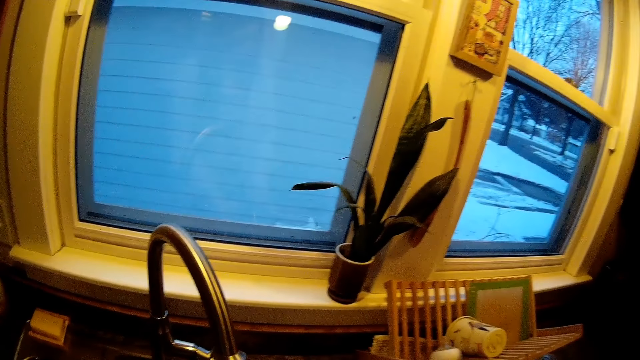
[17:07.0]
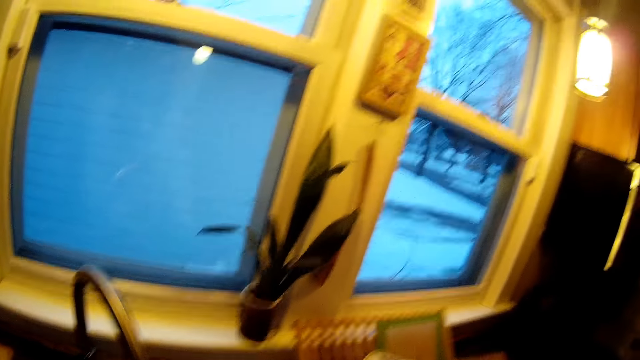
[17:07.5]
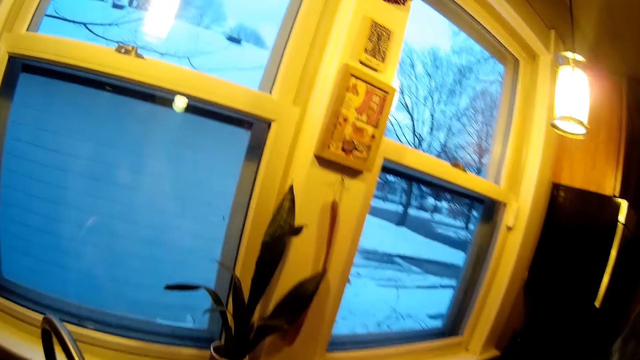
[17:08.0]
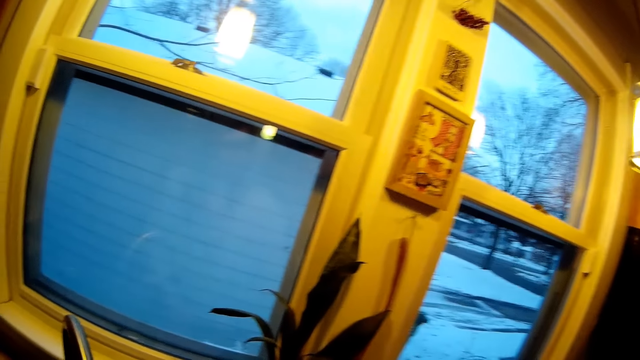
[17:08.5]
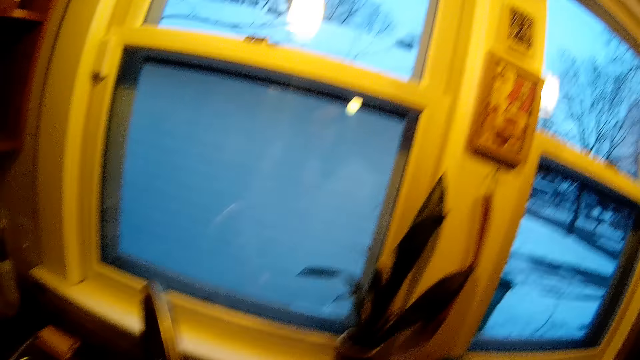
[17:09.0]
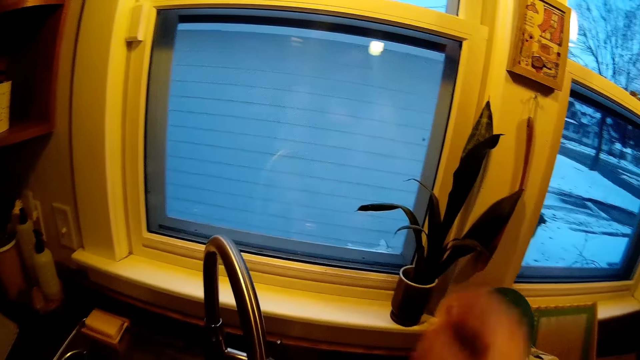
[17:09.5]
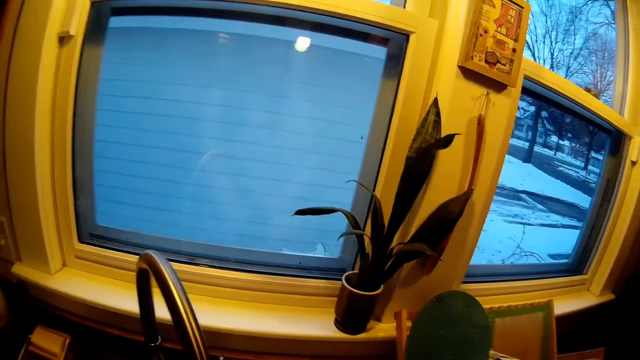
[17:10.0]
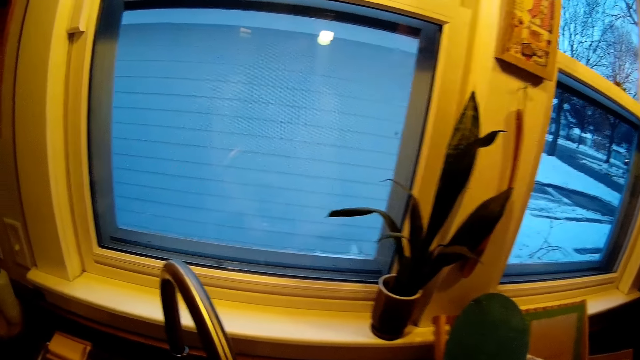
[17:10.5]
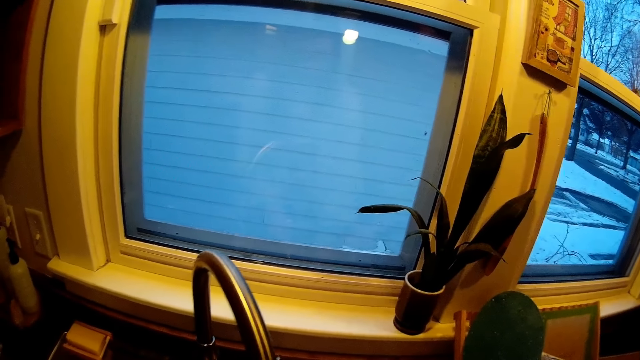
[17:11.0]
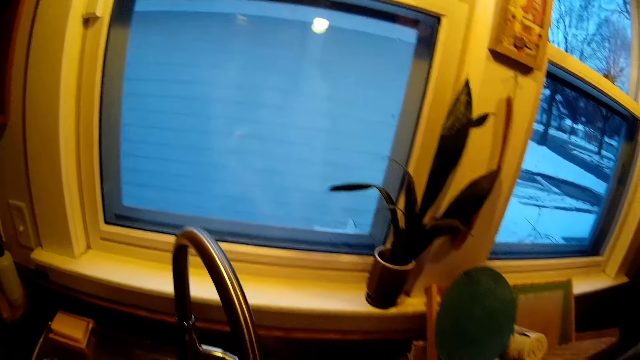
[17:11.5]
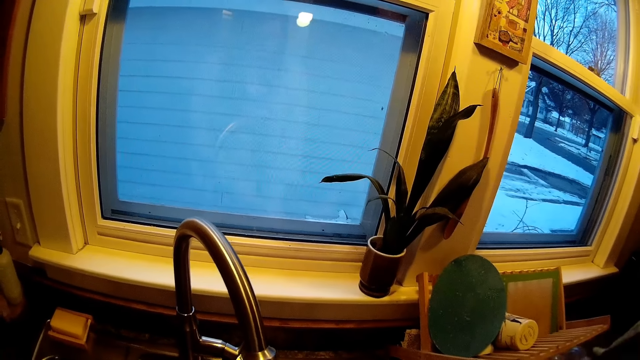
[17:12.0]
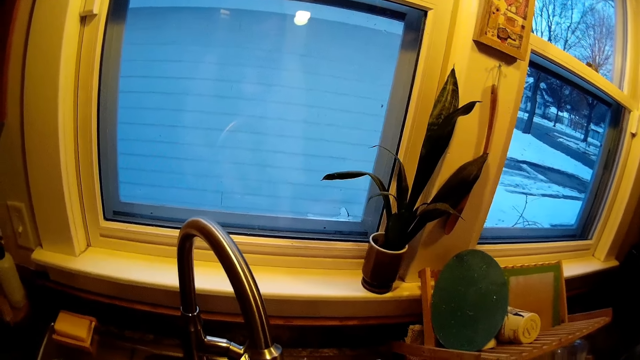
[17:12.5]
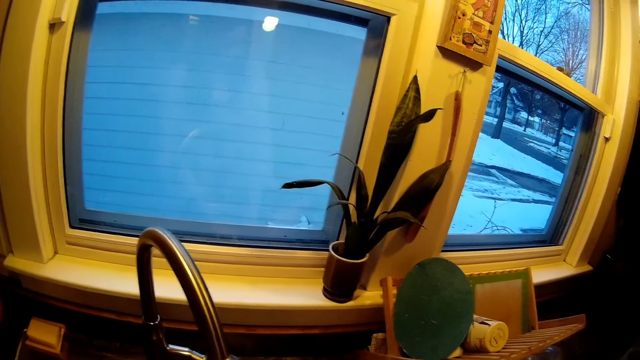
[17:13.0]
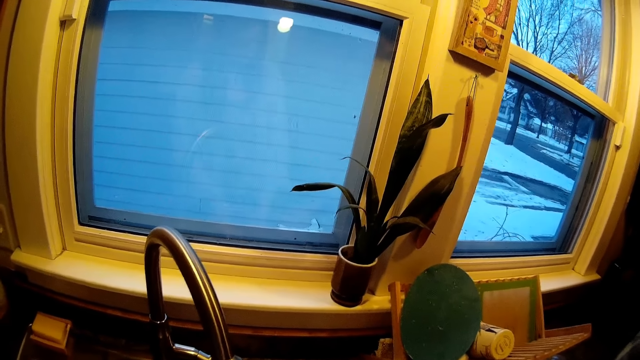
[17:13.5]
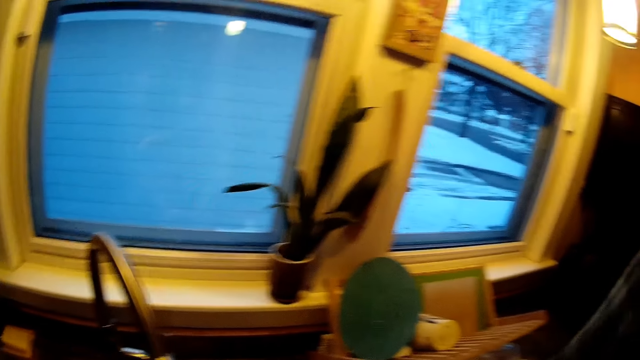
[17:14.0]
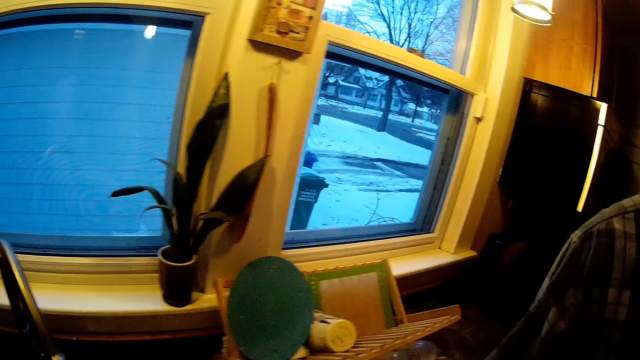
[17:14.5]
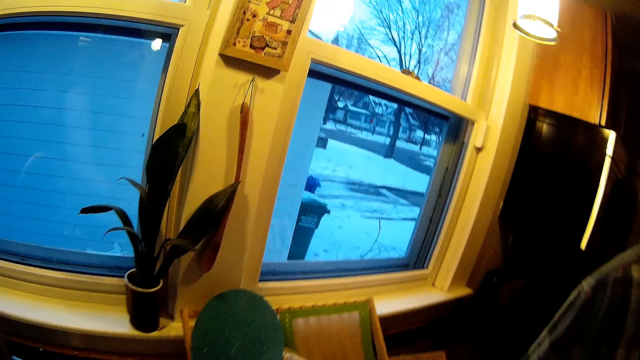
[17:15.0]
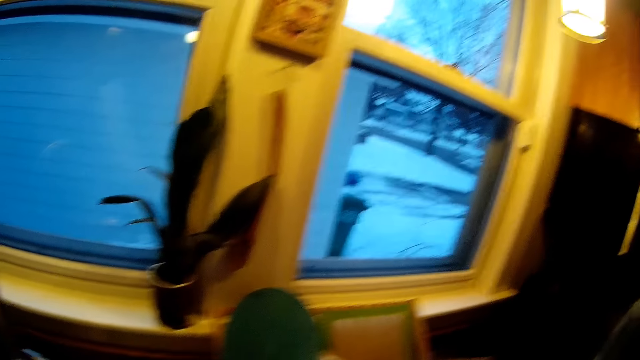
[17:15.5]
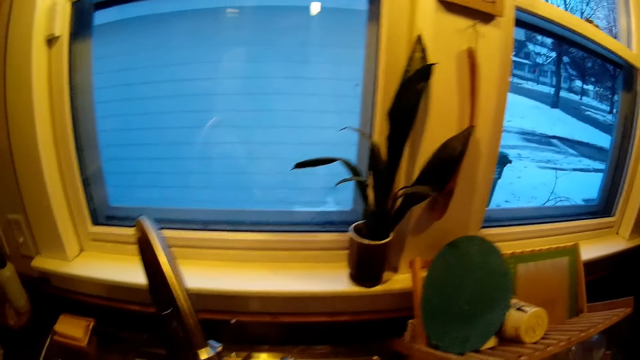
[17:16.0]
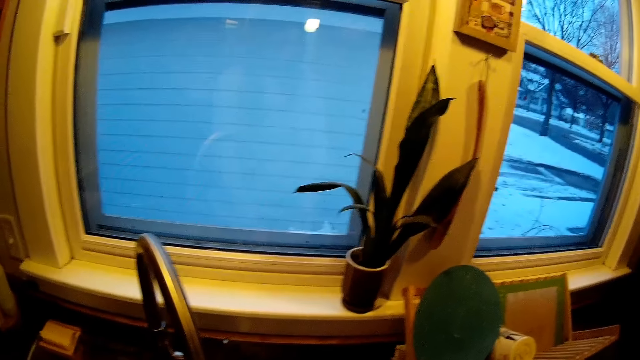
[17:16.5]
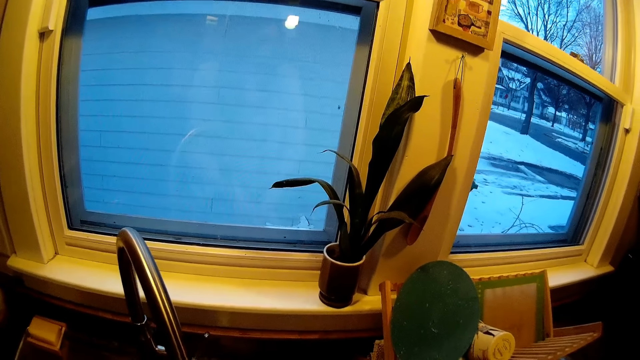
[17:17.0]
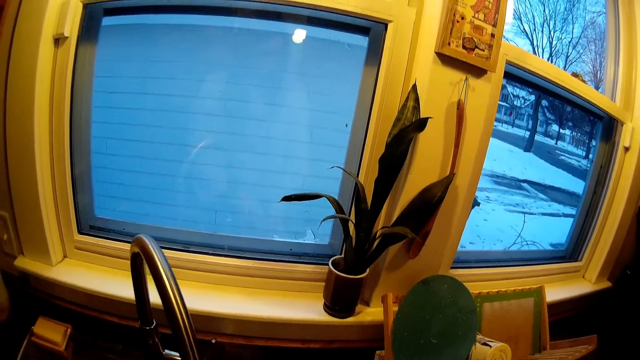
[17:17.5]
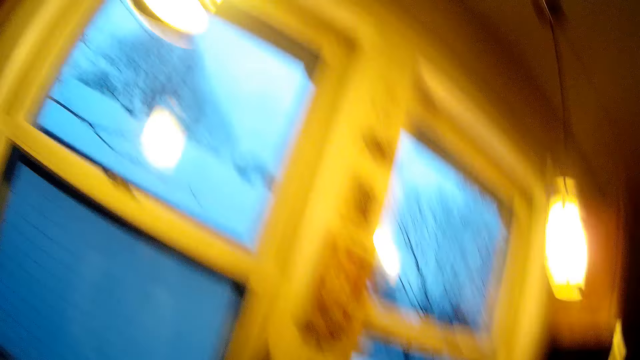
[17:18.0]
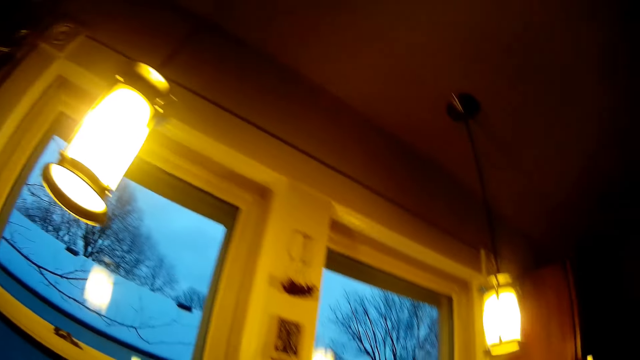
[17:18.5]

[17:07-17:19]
The camera wearer drops a cutting board or plate on a kitchen rack with her right hand.

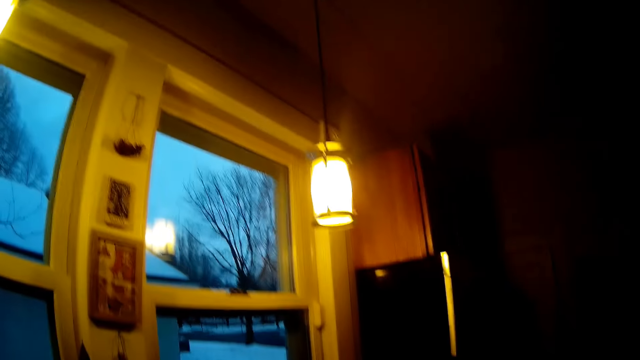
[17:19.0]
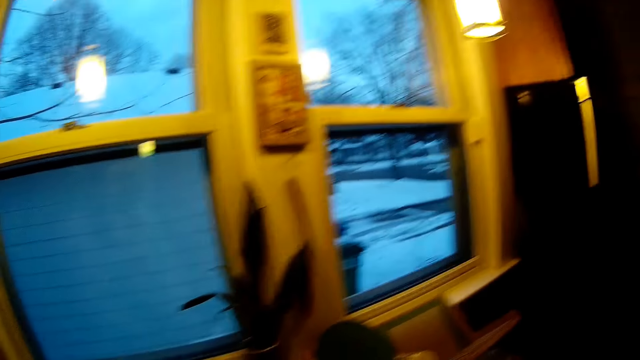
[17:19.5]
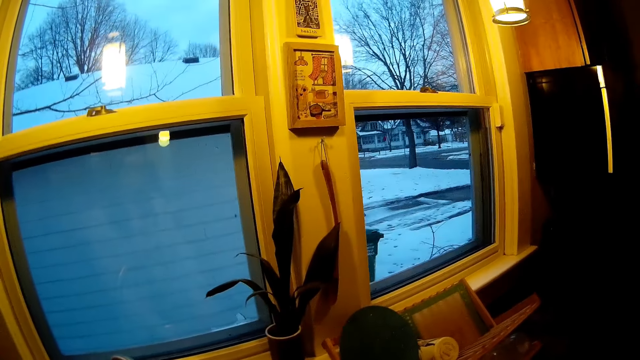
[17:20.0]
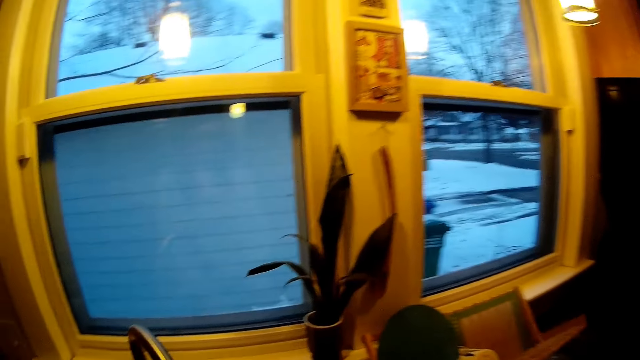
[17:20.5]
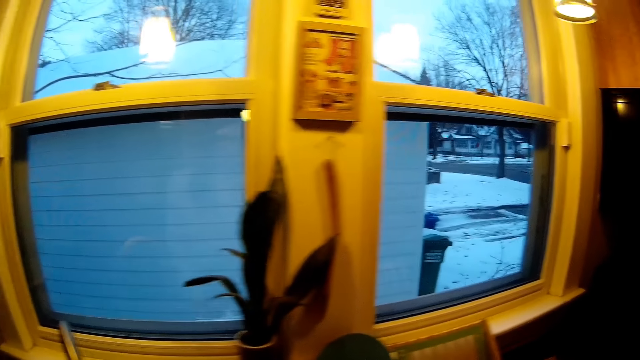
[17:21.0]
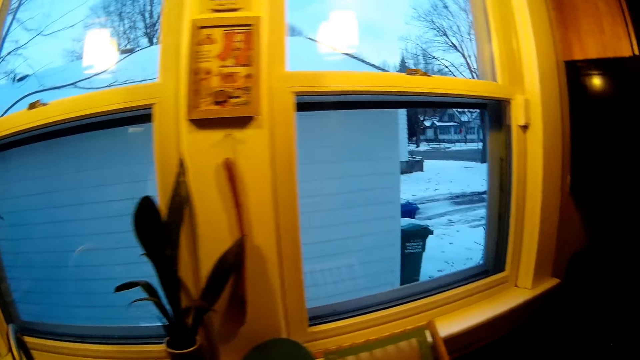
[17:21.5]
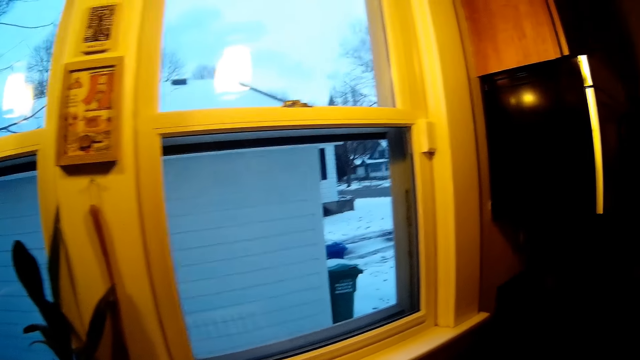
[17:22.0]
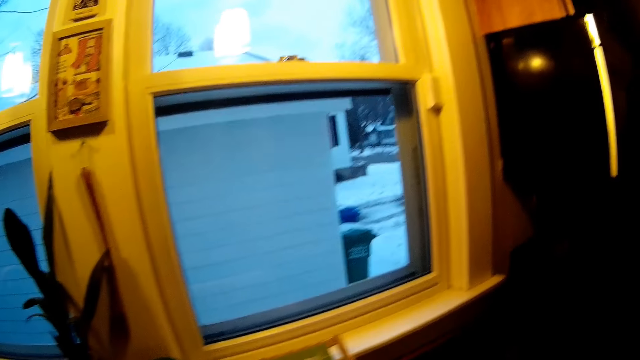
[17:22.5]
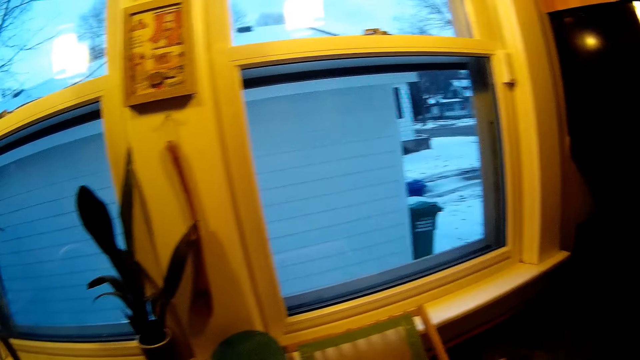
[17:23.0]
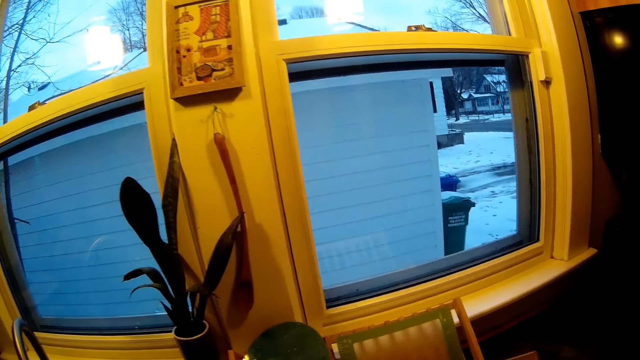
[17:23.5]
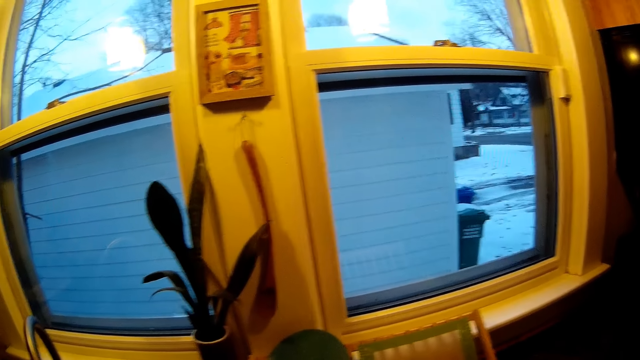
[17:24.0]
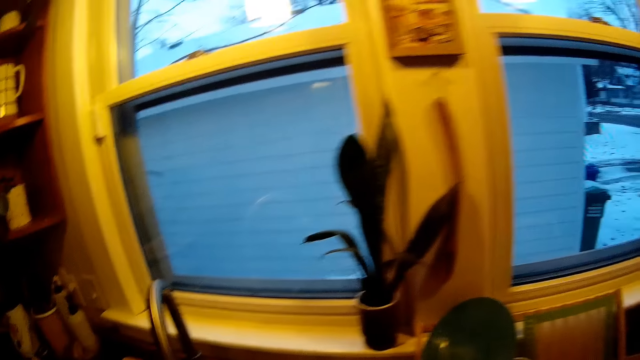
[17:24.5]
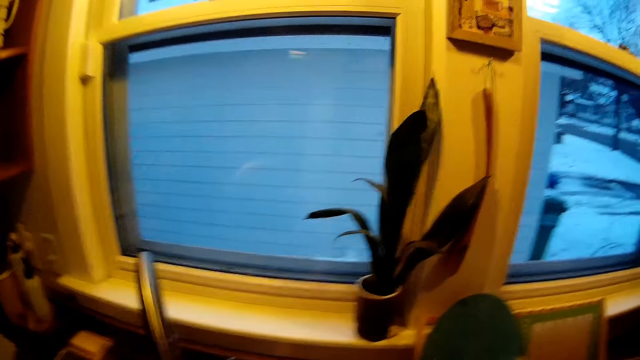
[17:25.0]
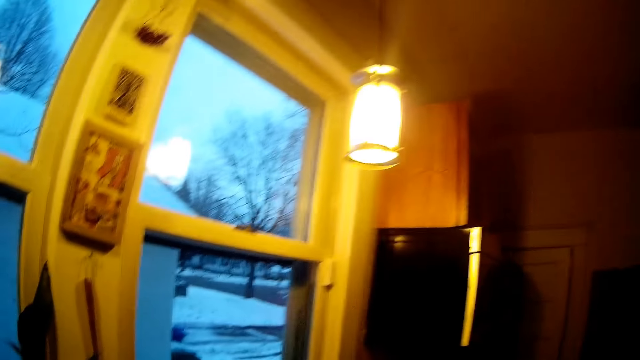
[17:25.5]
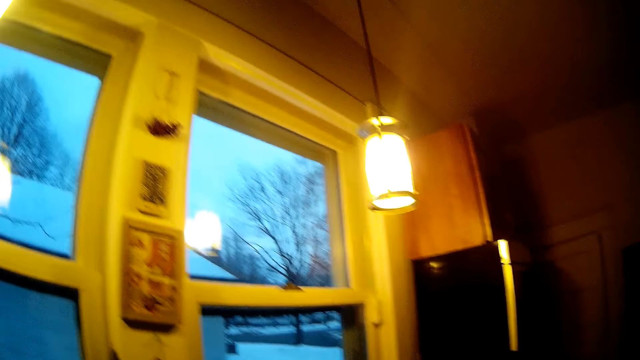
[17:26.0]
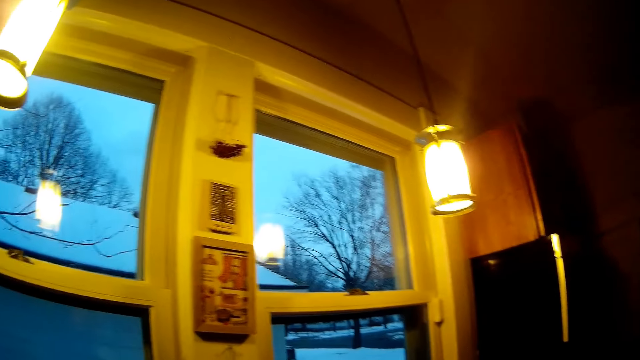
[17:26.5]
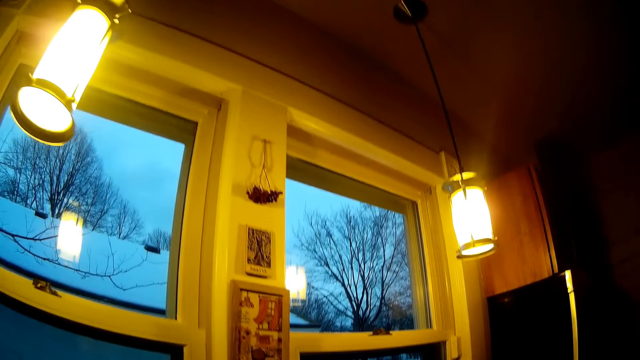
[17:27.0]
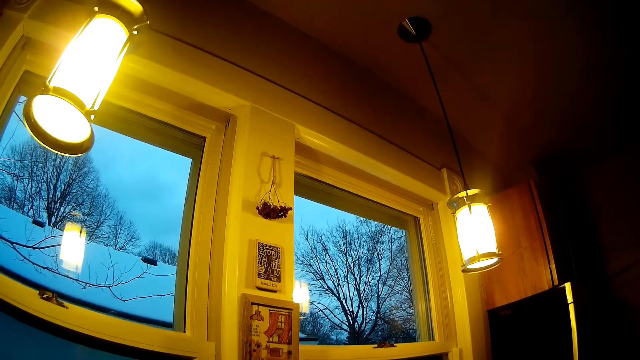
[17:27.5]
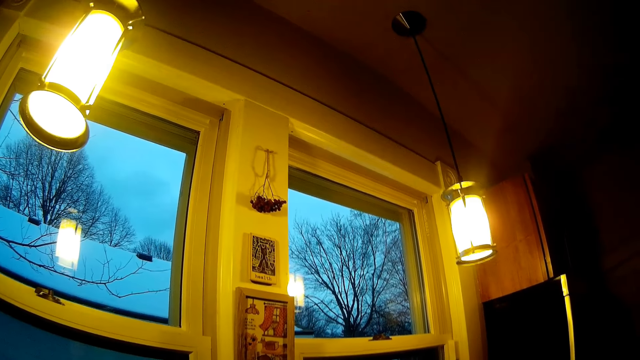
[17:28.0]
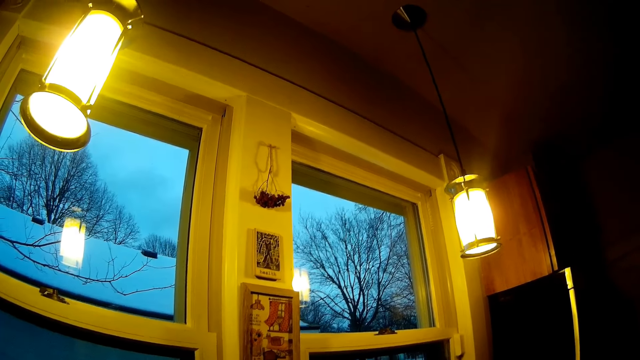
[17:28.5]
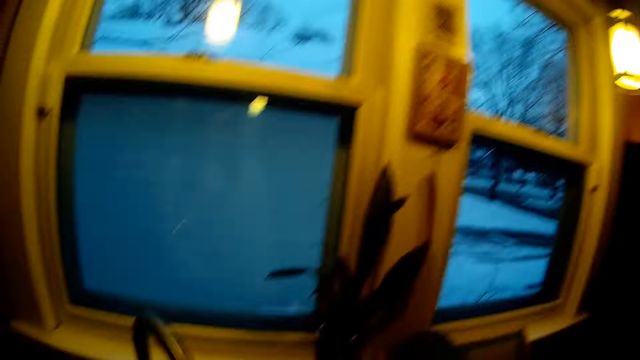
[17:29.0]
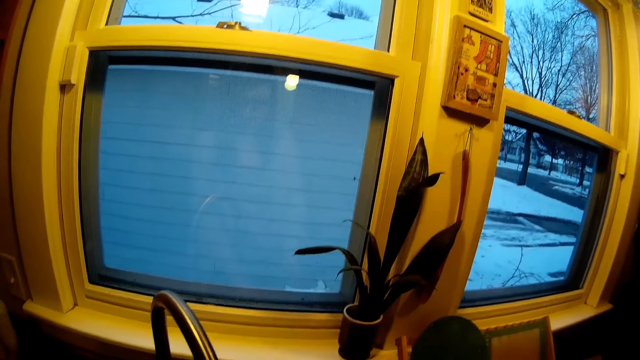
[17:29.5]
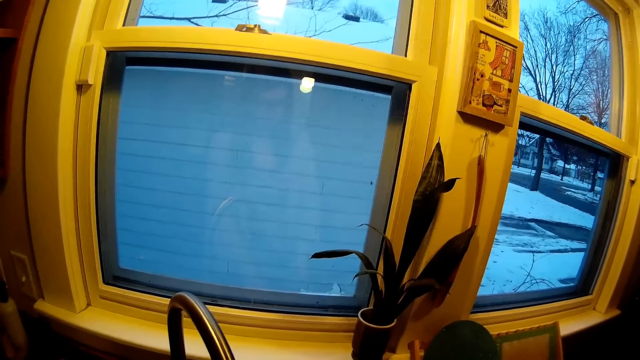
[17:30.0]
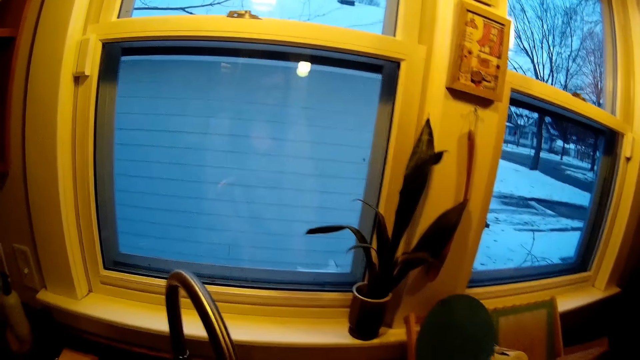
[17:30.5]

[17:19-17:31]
The camera wearer washes something.
